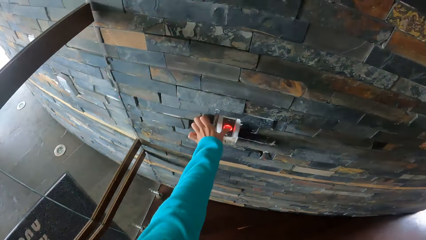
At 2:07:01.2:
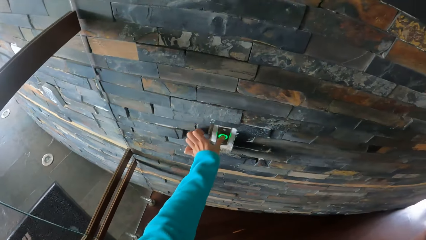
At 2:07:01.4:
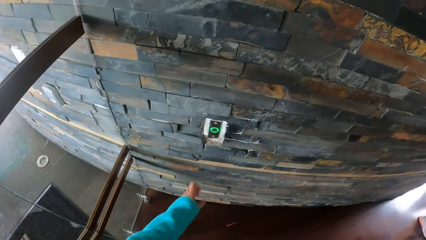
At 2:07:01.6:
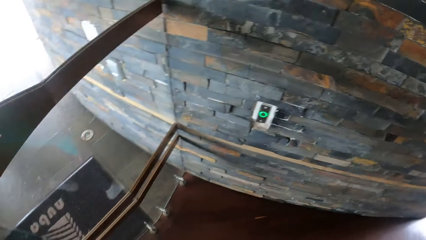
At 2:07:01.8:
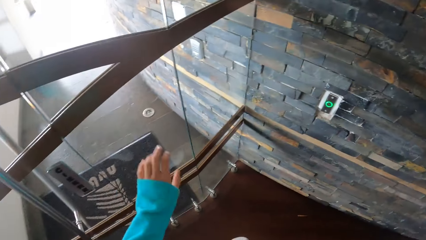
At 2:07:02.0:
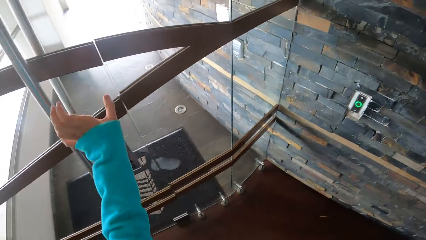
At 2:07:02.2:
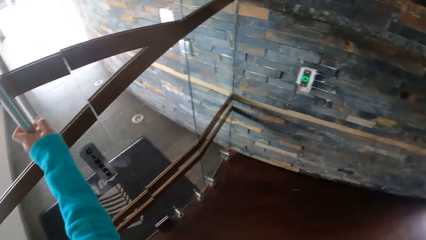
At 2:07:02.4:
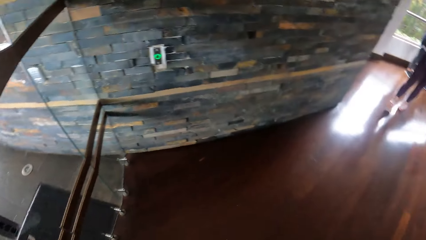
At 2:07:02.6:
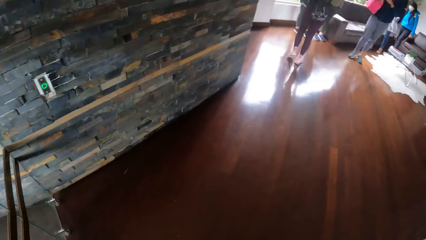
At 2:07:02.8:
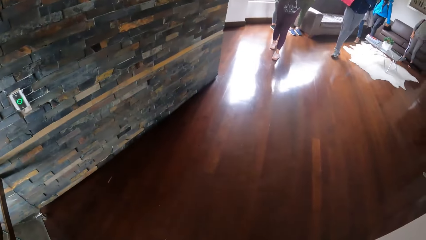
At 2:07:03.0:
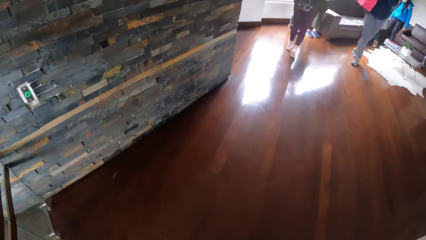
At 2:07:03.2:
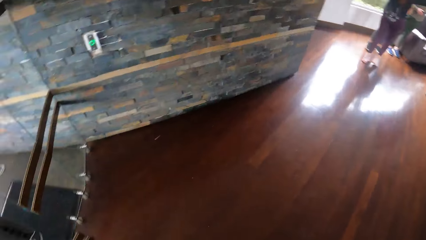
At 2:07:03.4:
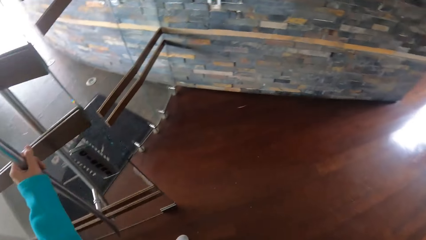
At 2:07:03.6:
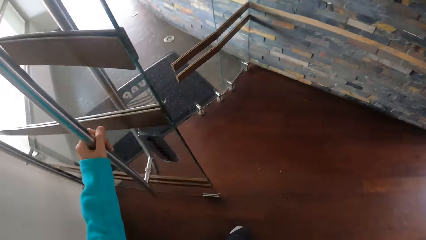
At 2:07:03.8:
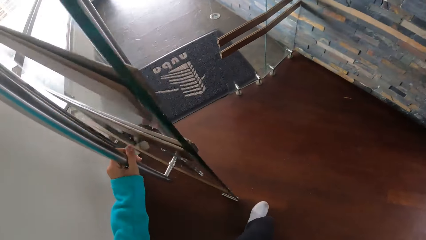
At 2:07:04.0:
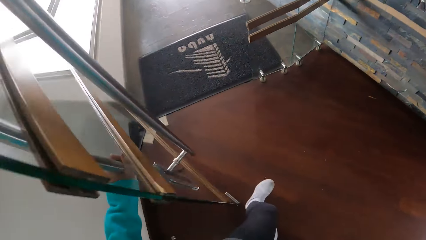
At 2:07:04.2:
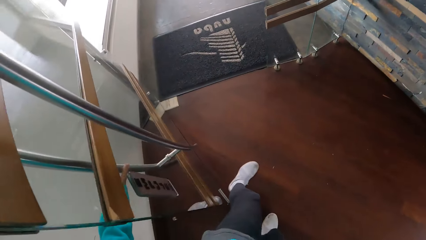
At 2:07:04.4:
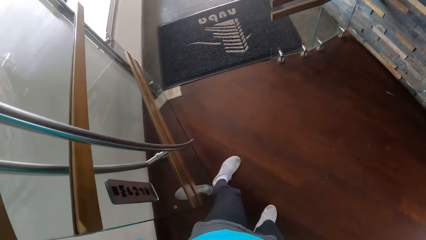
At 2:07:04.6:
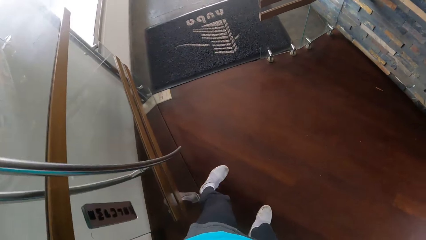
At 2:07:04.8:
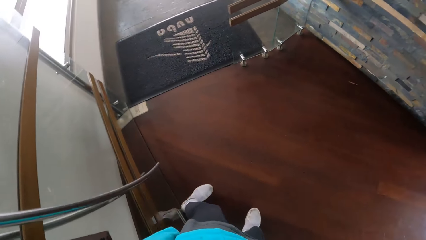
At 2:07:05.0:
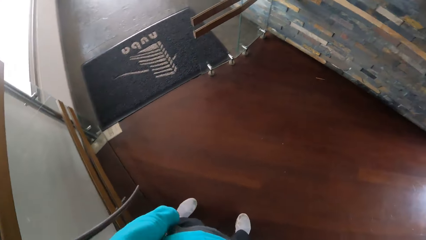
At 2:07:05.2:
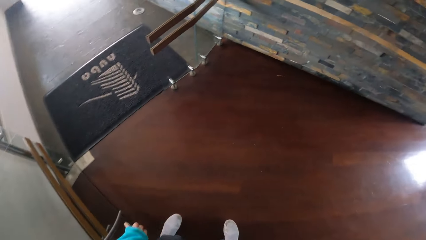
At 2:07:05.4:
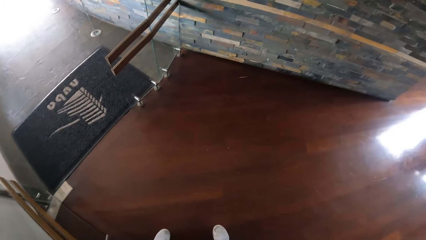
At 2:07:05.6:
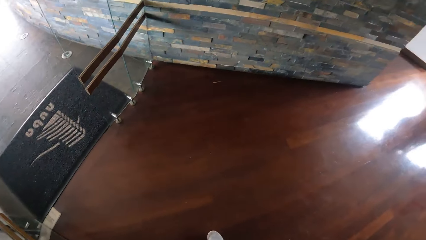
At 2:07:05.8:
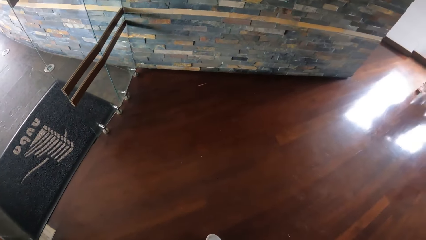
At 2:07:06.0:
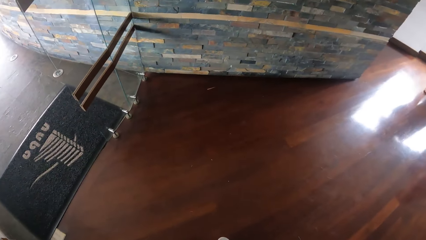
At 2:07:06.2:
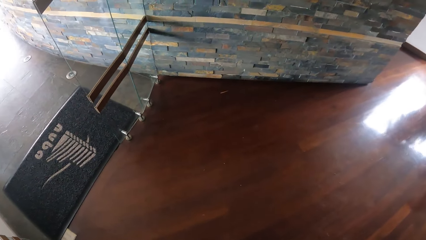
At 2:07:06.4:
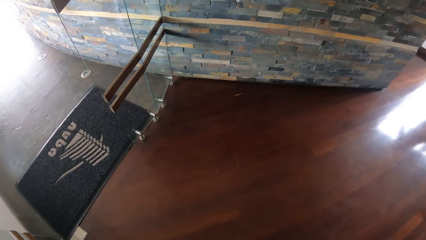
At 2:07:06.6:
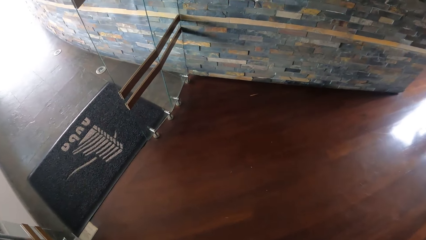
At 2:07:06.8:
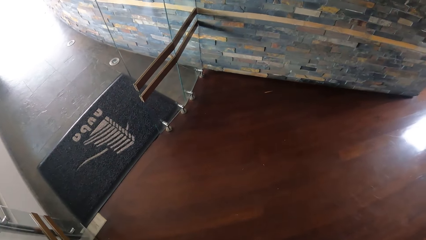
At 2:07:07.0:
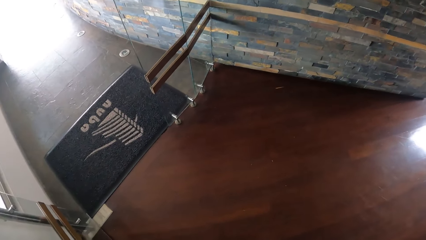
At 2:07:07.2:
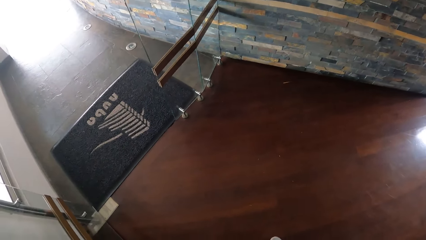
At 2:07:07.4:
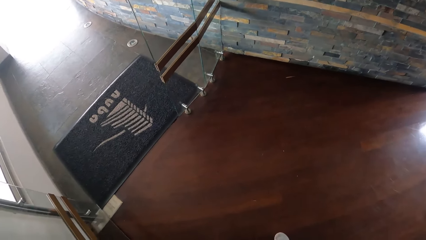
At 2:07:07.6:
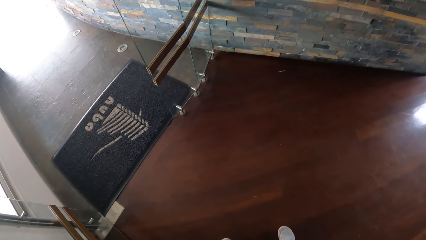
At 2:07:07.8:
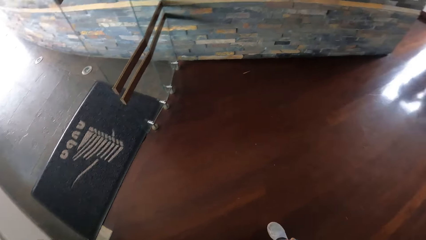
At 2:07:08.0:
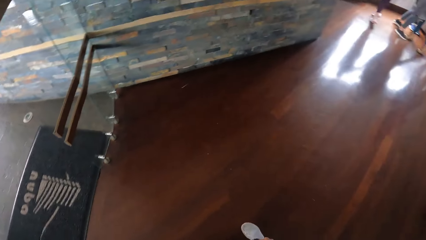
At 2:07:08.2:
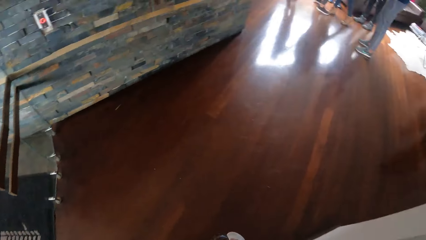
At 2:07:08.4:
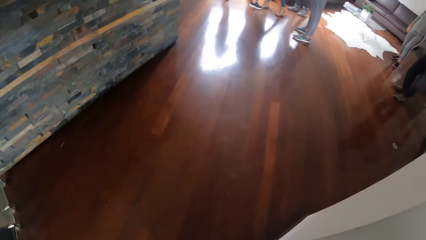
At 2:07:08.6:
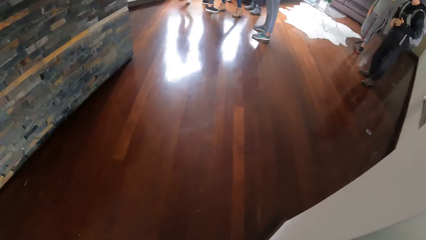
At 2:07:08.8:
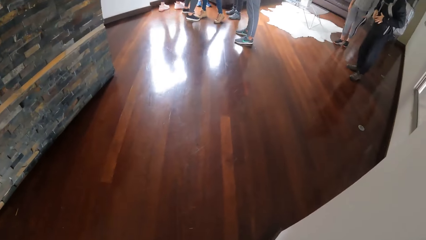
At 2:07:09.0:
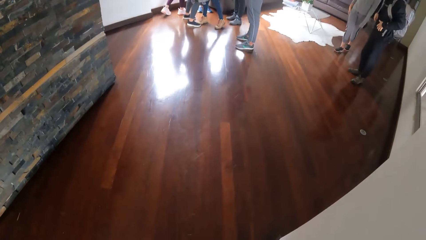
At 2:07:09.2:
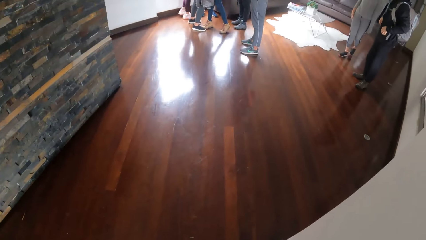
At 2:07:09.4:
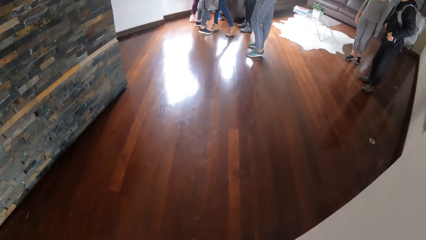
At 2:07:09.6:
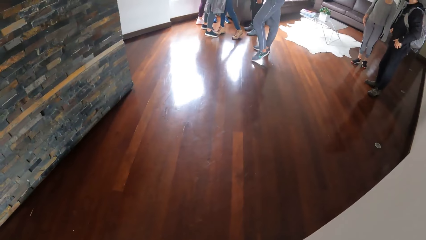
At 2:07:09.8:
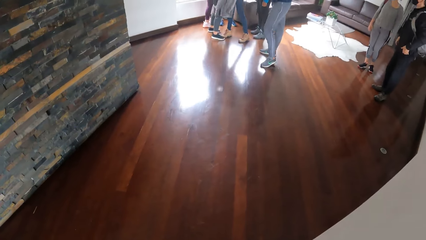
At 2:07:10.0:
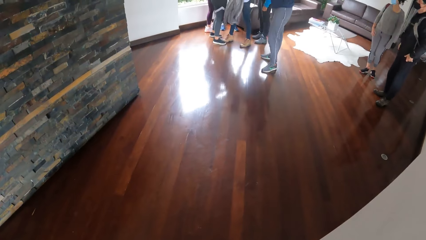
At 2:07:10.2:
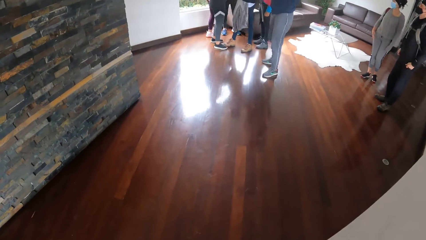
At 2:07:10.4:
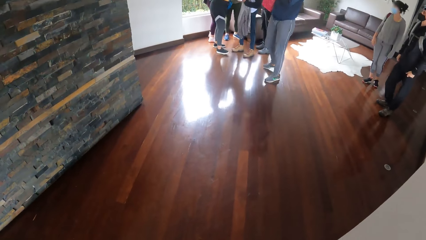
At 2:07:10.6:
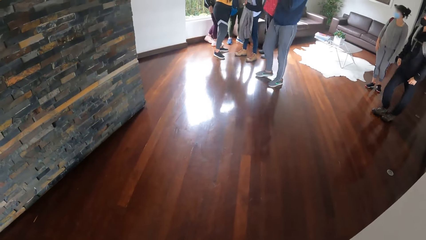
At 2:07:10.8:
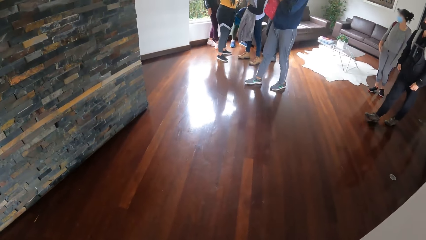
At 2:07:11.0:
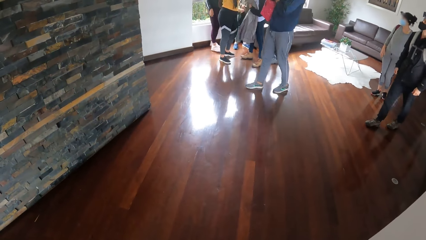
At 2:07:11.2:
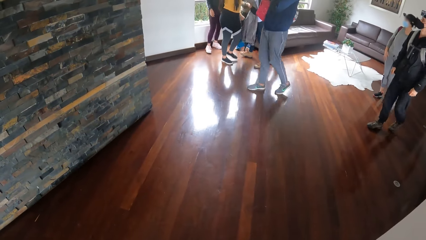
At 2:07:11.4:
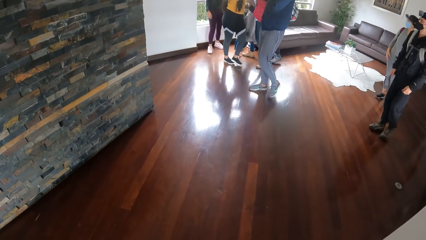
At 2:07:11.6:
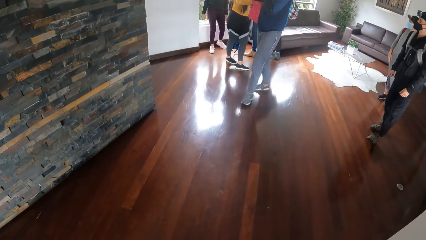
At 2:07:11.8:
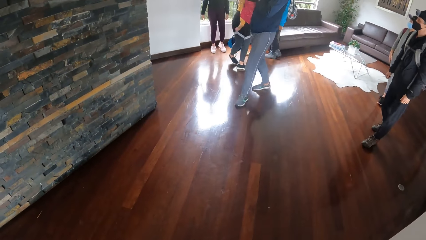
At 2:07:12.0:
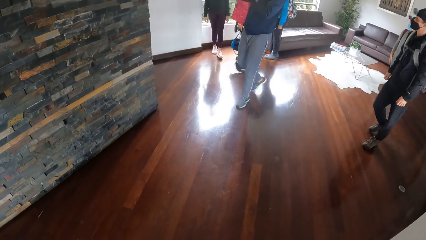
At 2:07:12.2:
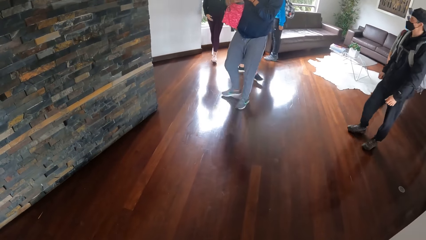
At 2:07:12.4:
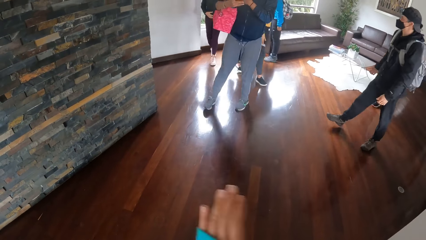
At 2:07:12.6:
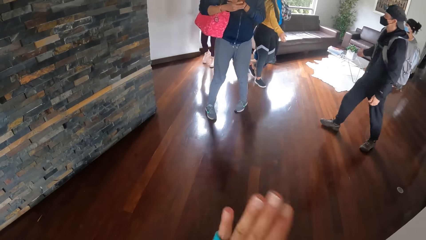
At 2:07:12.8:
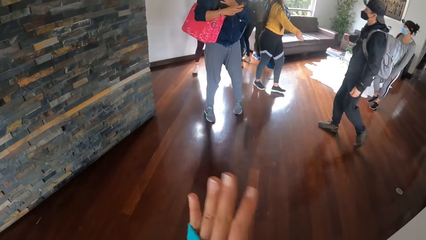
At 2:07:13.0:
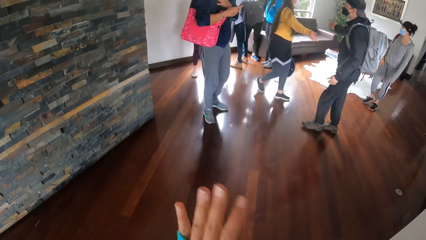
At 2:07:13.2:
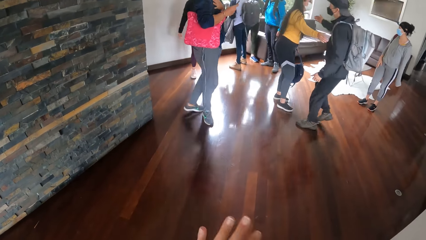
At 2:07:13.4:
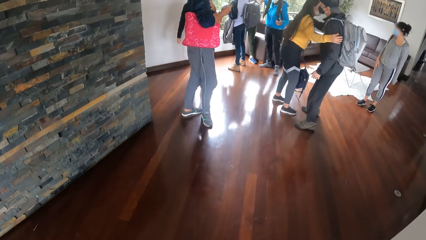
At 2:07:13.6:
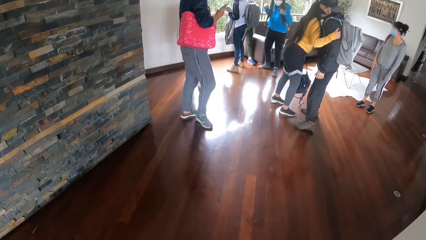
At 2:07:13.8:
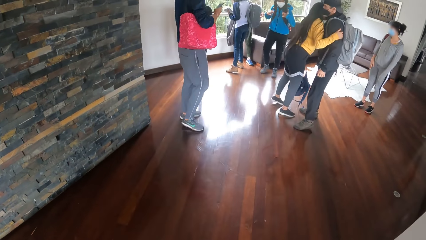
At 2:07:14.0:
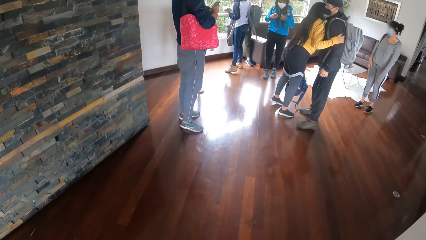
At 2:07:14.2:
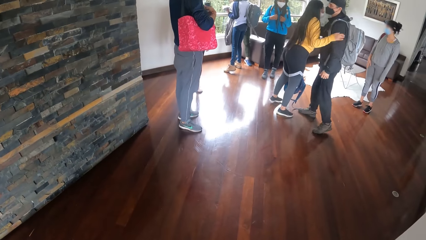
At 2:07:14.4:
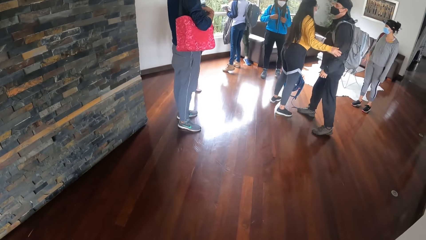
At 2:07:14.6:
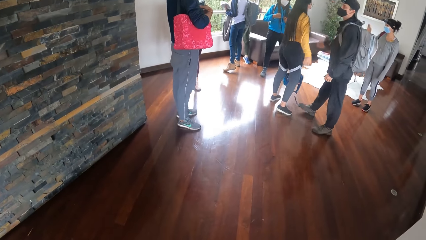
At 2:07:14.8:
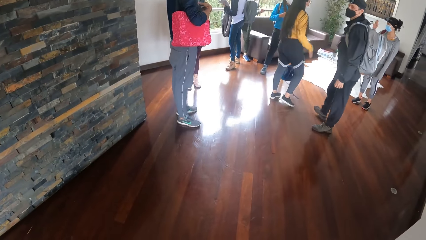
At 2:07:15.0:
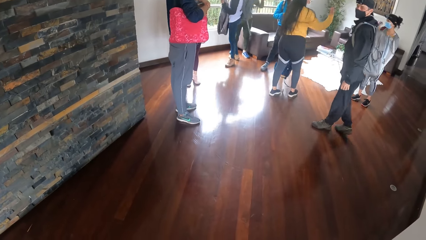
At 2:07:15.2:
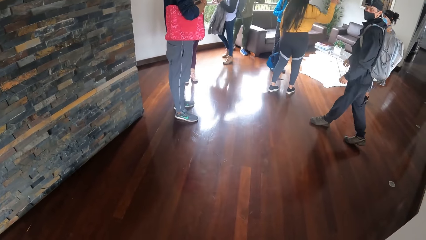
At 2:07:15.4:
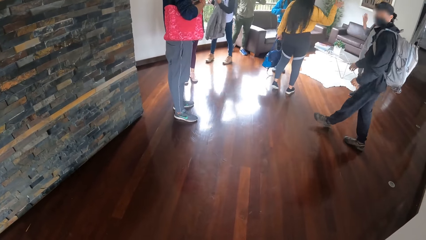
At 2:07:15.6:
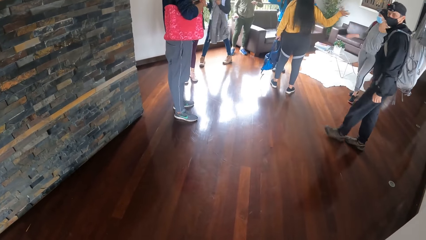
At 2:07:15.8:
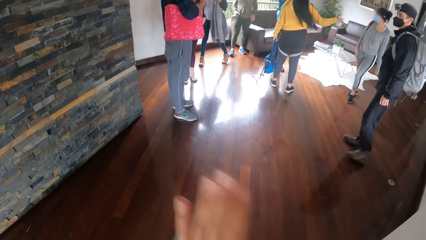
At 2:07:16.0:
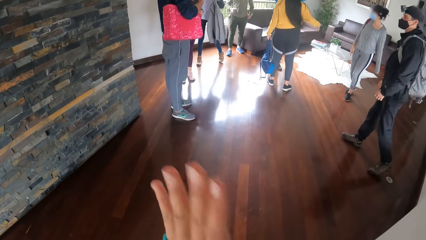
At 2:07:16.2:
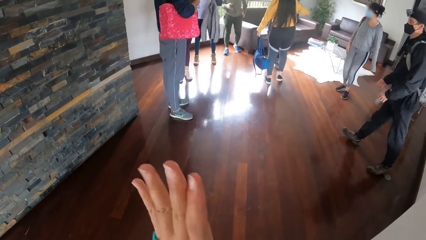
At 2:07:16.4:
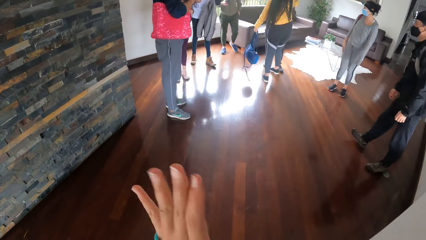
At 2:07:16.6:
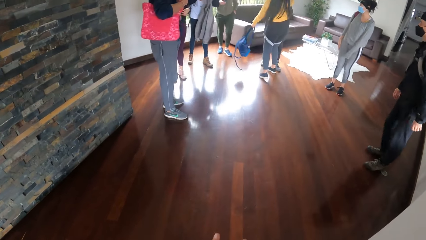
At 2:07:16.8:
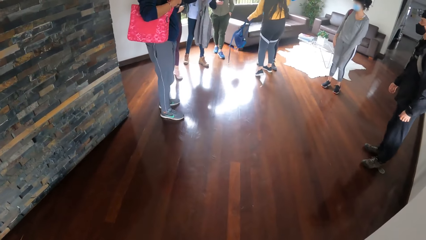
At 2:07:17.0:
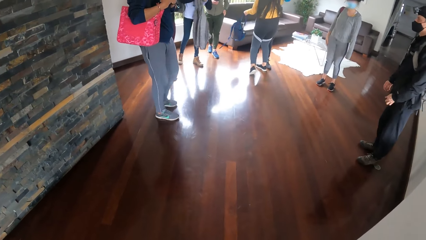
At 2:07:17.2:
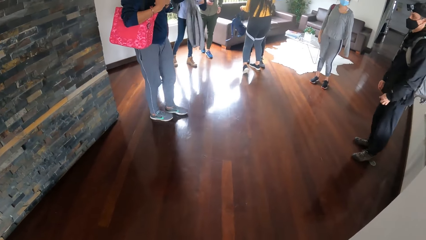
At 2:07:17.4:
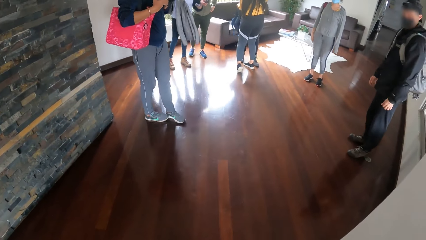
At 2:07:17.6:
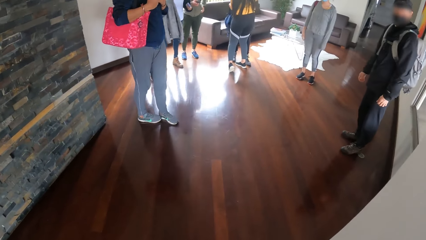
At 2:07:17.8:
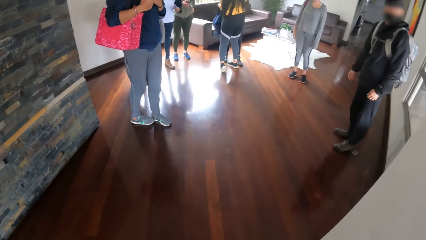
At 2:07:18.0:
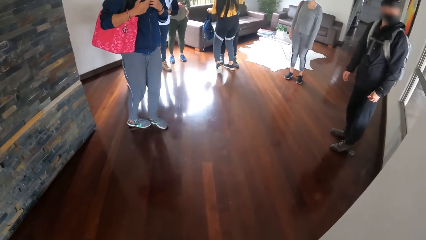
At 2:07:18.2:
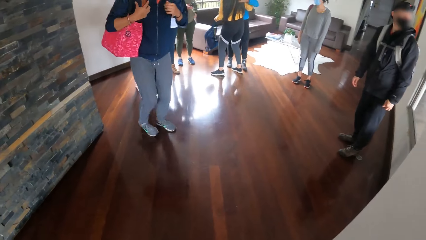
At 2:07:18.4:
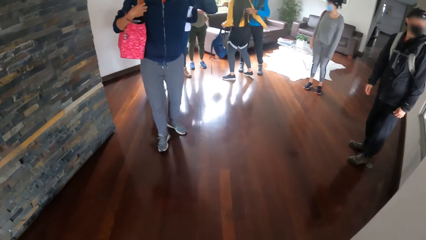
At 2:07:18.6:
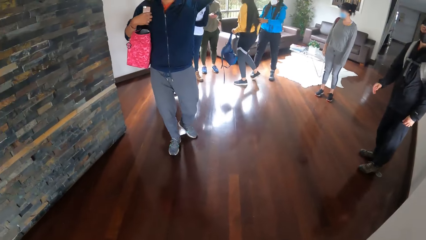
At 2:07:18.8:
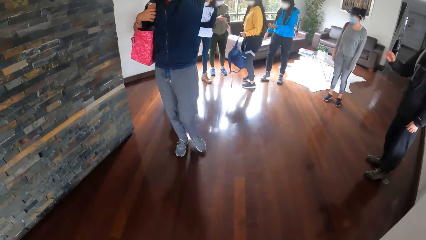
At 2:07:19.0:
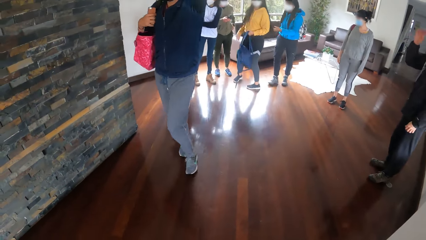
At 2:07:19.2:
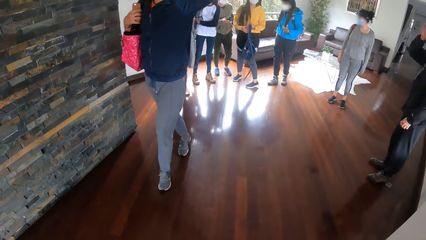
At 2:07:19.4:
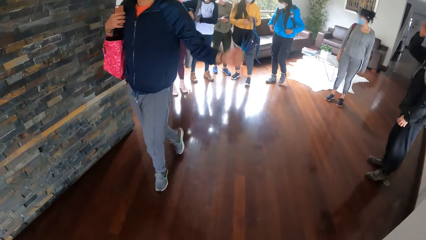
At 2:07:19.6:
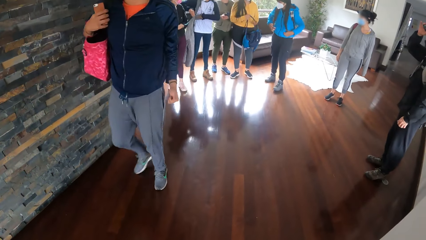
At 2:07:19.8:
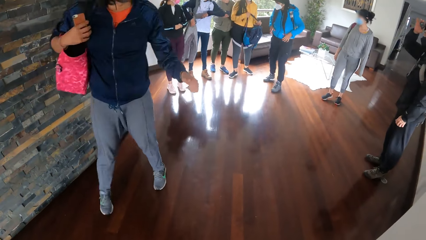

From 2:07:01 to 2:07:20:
The camera wearer touches a button on the wall with her left hand. She presses the door button. She touches a handle of a door with her left hand. She opens the door with her right hand and stands. A woman hugs a man.
